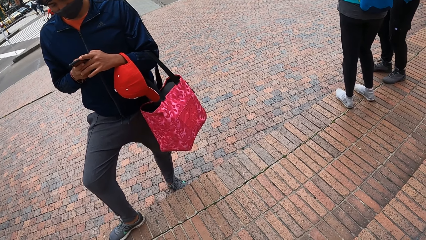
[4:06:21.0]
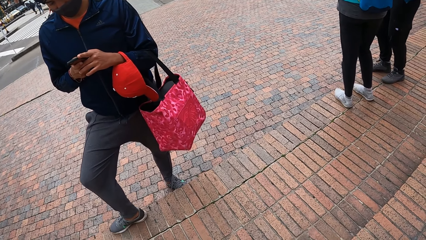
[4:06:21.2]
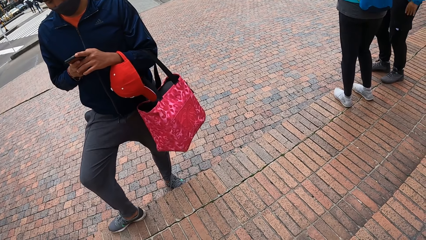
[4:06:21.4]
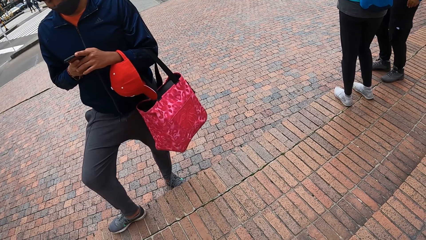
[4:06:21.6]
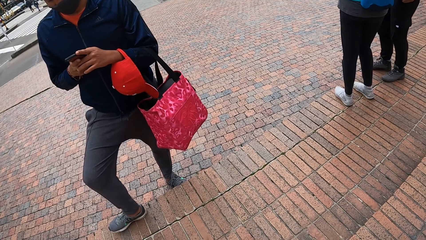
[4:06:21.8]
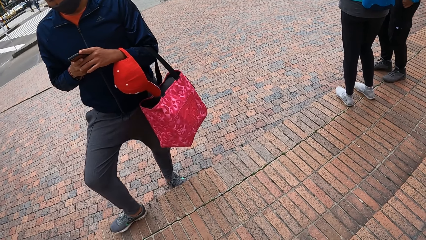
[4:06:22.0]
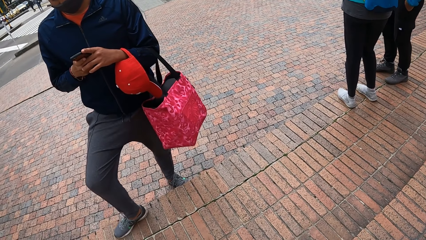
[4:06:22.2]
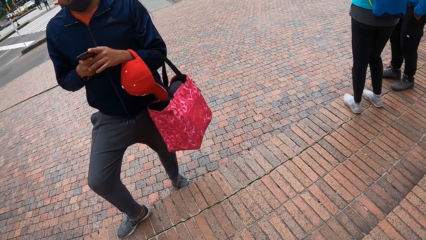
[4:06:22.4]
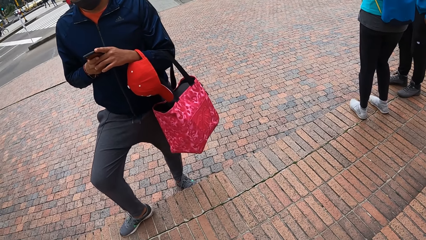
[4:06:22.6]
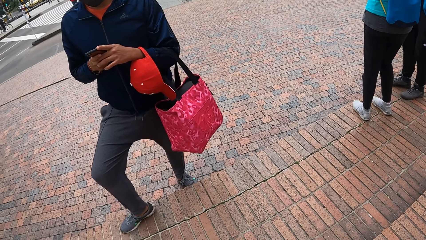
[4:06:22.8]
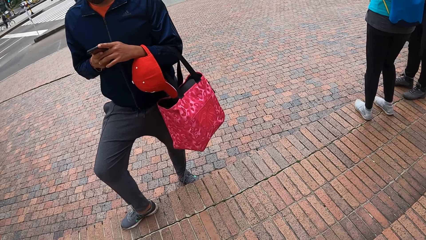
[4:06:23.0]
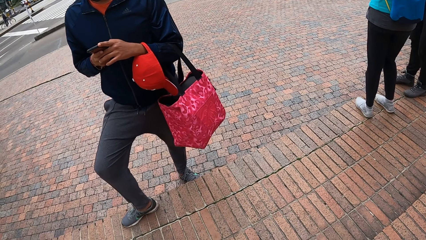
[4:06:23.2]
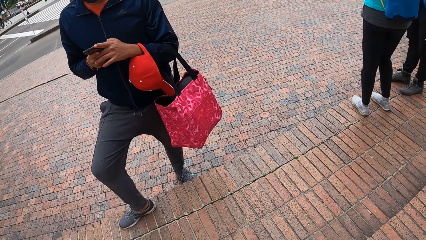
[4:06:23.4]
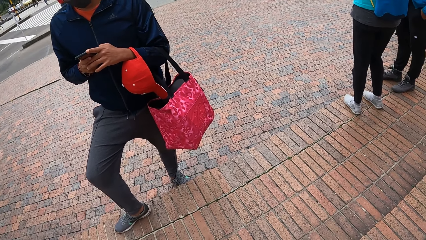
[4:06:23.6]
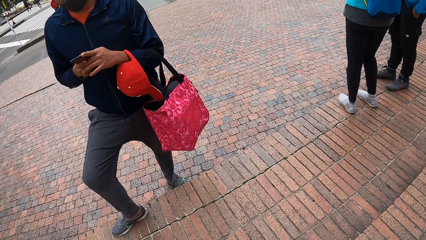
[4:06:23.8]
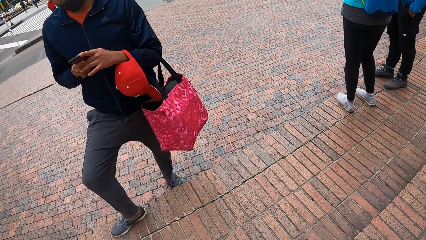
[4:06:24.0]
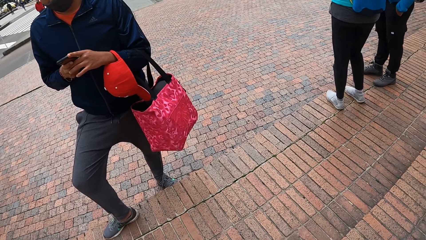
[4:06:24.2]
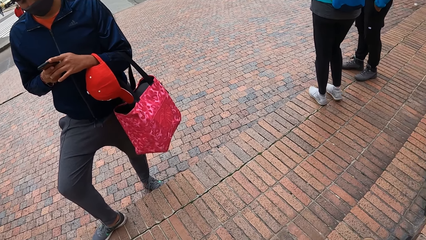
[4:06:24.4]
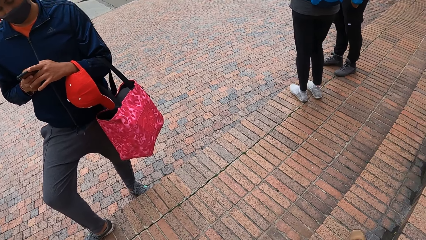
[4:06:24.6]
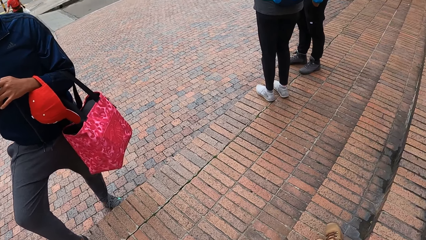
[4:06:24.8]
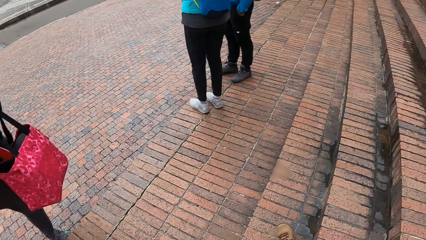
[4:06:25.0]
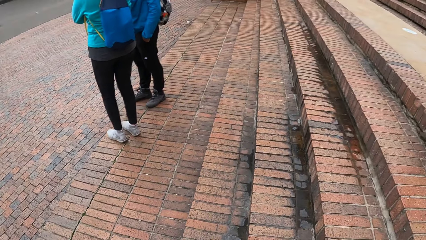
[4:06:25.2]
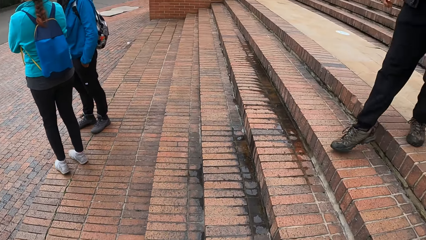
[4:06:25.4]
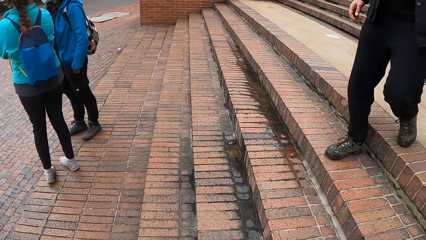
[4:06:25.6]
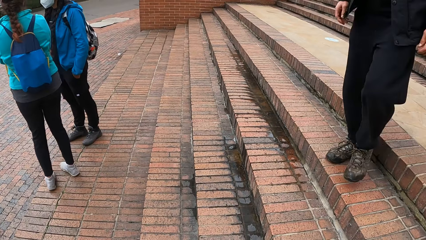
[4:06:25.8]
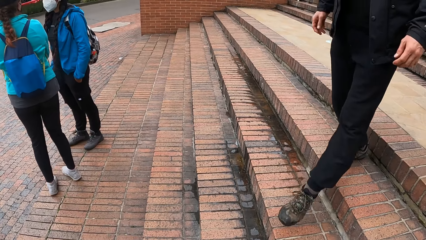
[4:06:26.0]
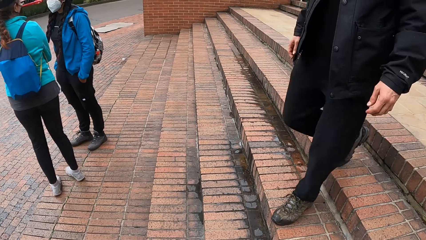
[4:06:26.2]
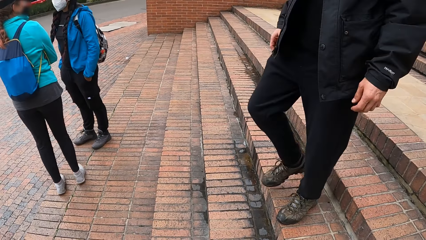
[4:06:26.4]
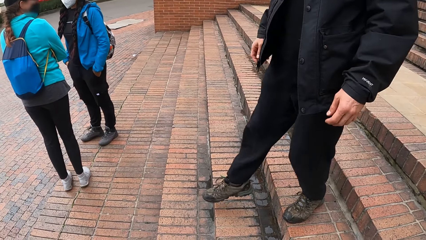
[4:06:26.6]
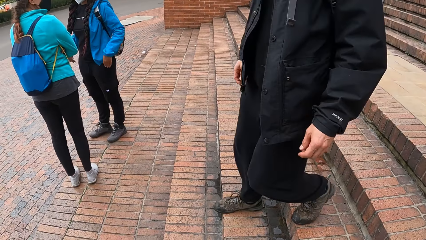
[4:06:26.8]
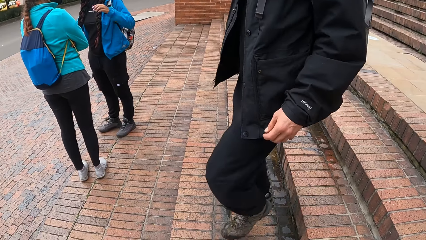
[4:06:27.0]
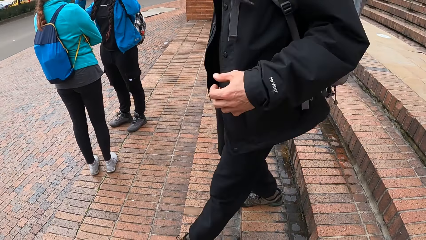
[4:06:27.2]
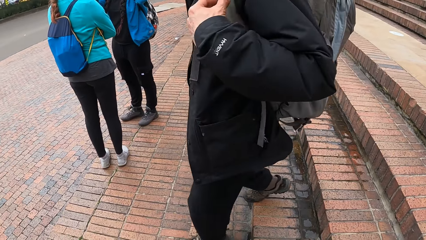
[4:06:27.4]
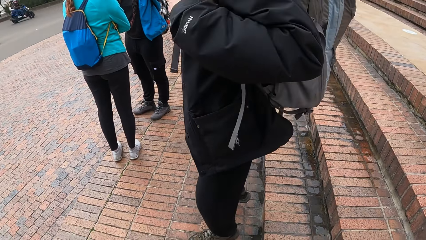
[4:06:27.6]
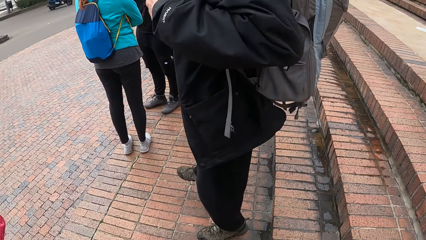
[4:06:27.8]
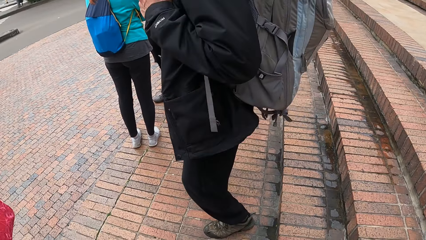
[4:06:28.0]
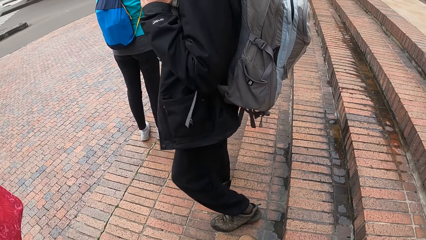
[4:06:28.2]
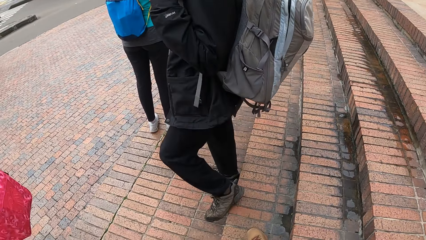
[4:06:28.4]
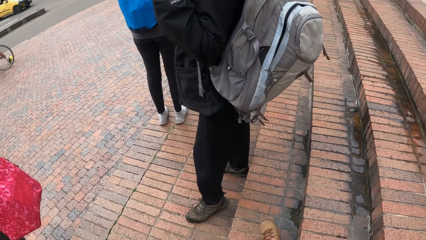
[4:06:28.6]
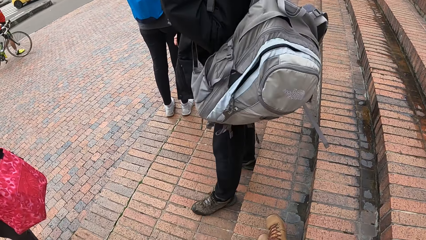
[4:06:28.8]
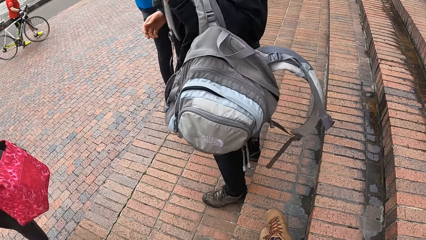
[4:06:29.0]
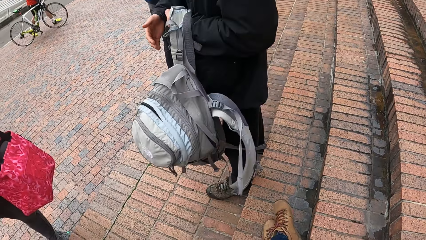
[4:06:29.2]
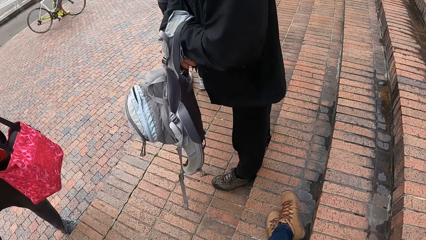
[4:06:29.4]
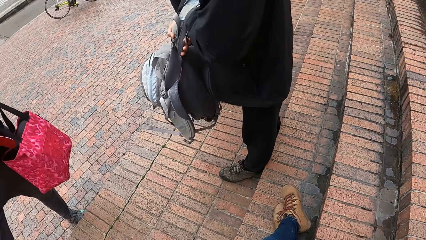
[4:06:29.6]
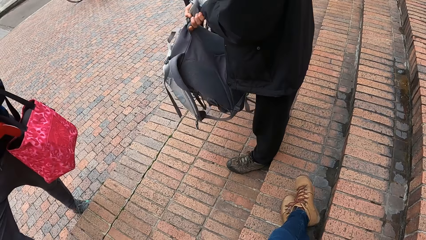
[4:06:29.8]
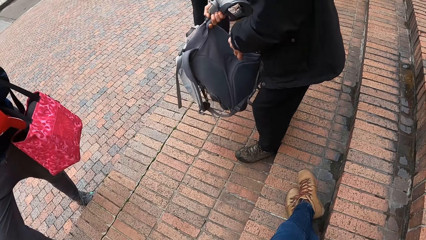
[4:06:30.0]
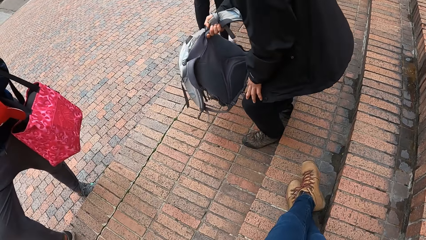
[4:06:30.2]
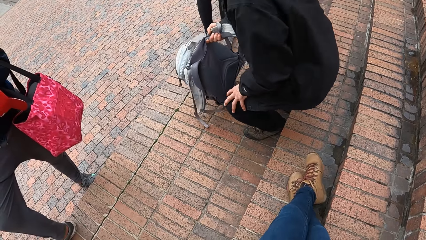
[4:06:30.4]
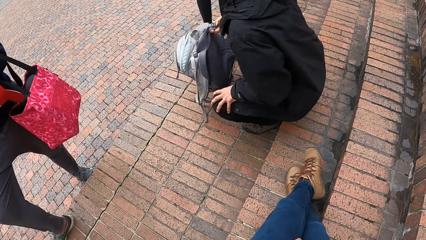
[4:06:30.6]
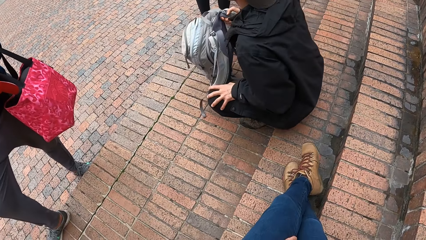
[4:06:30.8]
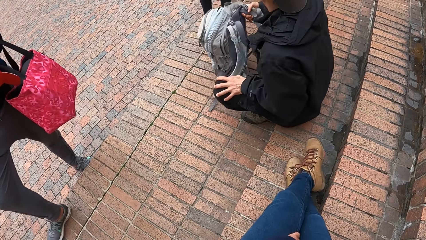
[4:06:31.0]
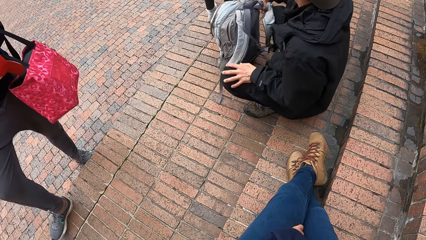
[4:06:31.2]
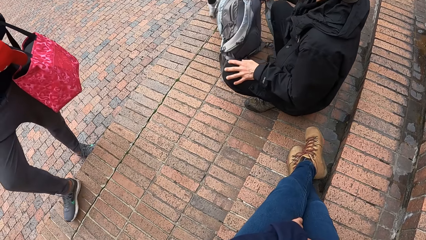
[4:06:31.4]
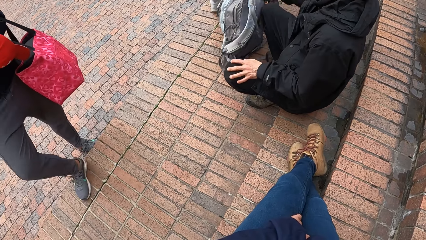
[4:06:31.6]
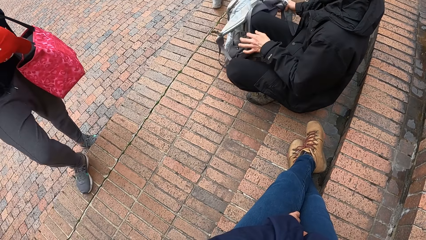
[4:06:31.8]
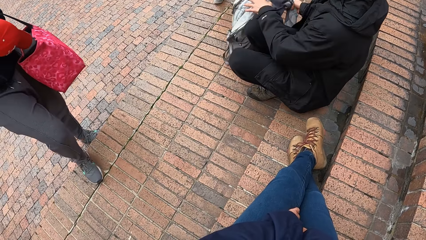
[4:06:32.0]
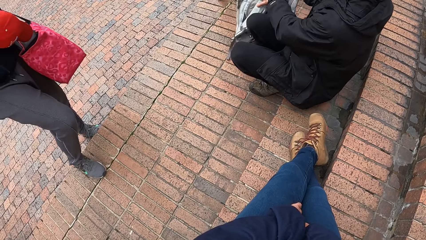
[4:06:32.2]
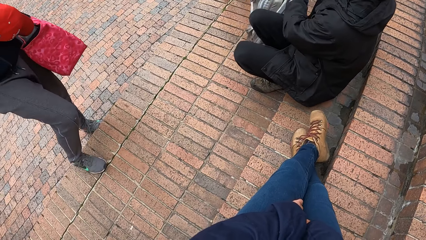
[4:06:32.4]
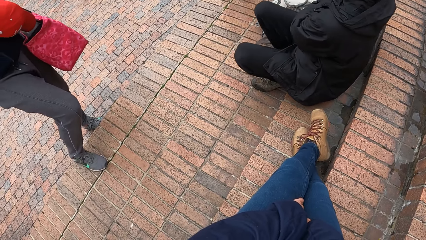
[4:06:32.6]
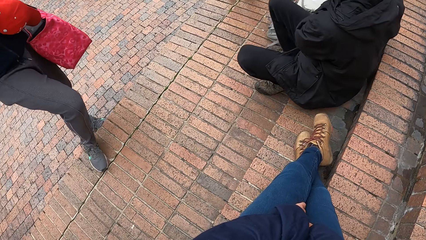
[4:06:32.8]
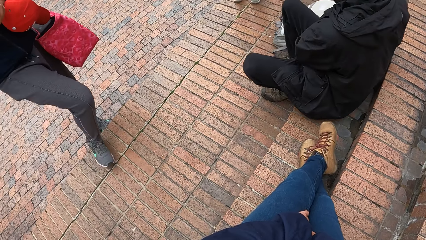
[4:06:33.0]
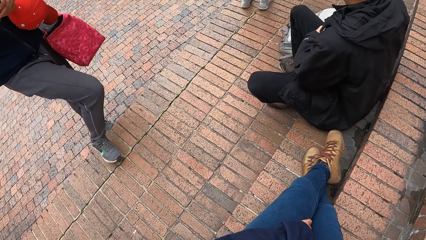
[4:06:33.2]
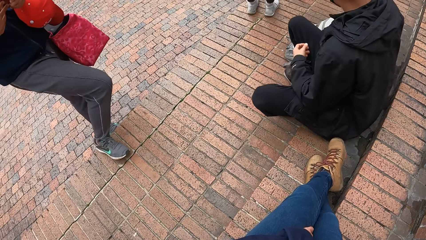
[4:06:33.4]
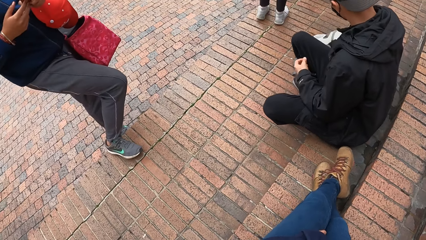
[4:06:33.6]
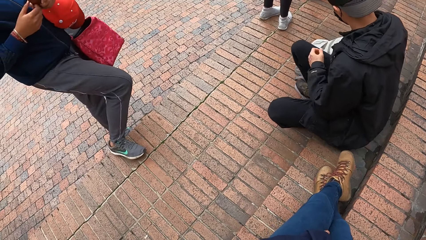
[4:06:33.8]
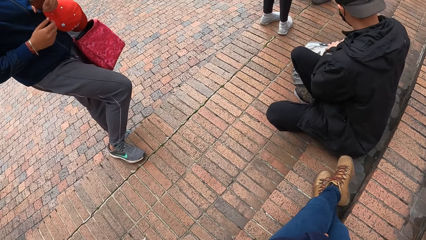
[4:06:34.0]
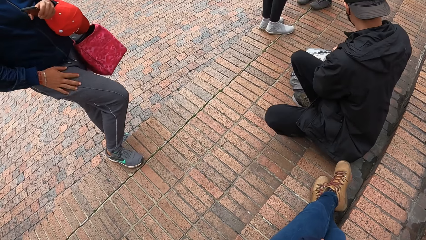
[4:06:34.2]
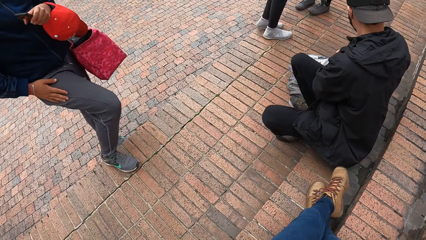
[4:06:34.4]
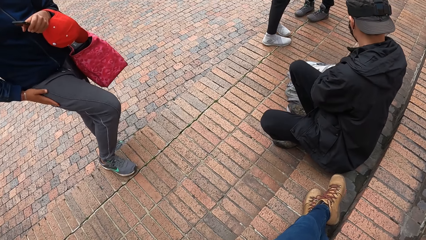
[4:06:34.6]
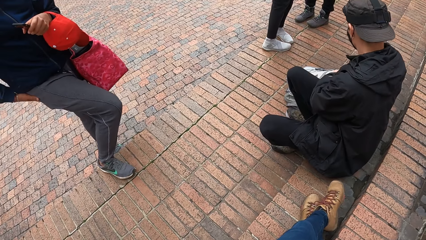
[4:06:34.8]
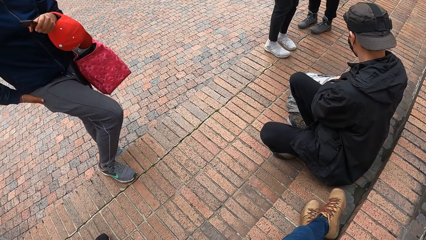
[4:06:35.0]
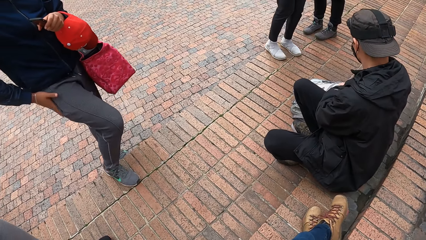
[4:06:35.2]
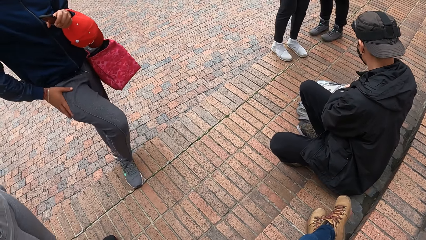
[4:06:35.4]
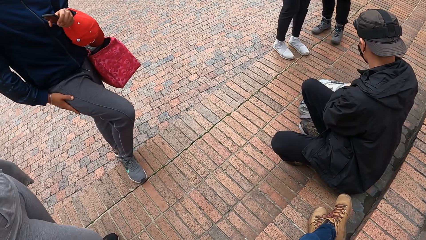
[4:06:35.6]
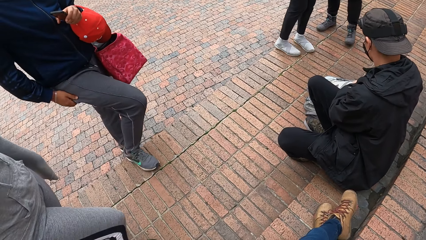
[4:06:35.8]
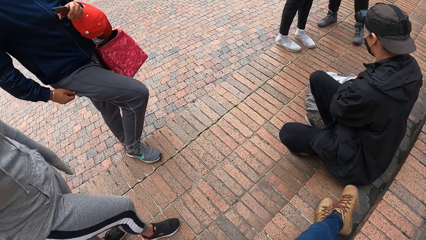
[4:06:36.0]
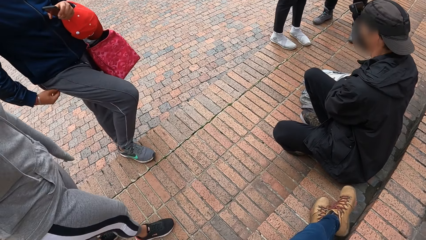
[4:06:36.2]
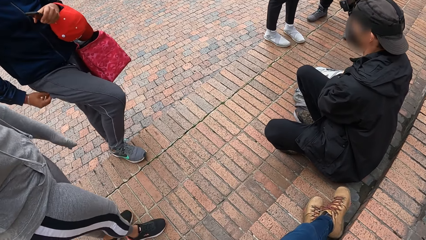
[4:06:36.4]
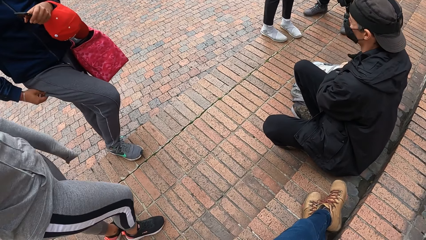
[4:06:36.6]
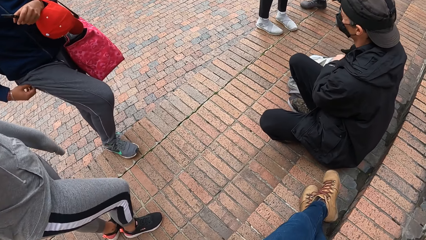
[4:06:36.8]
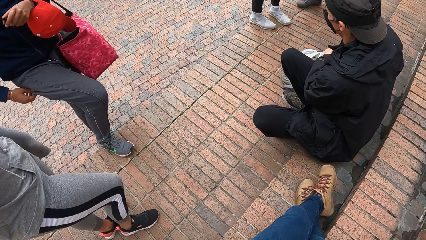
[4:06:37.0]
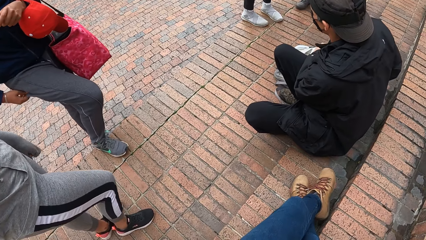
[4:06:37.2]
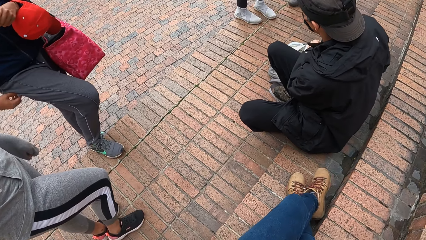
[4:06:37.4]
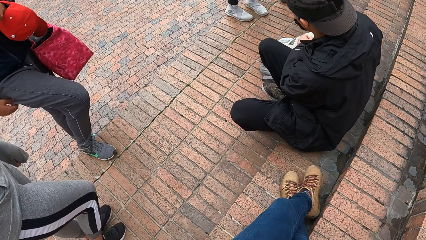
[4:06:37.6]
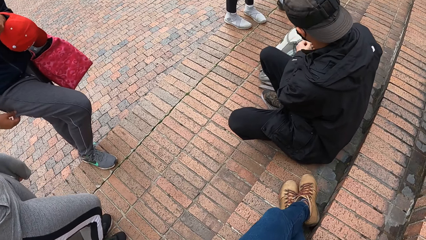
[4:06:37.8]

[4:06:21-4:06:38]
The man climbs down the stair. The man takes off his bag with his left hand and holds the bag with his right hand. The man sits on the stair. The man drops the bag in his right hand on the floor and drags the bag with his hands to the stair.
